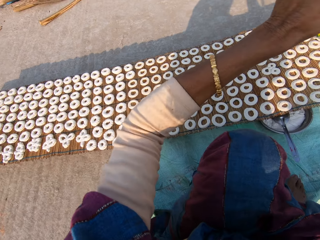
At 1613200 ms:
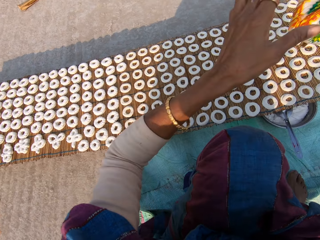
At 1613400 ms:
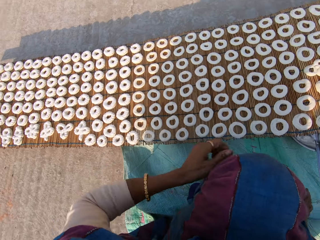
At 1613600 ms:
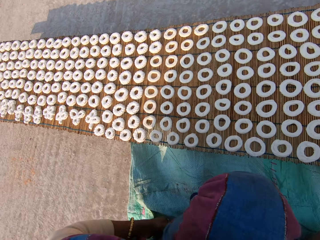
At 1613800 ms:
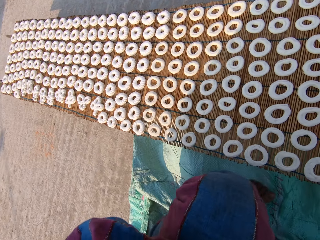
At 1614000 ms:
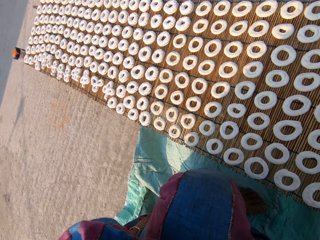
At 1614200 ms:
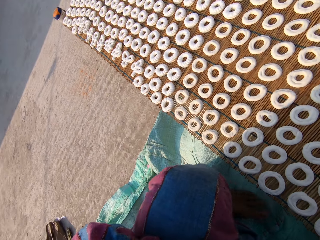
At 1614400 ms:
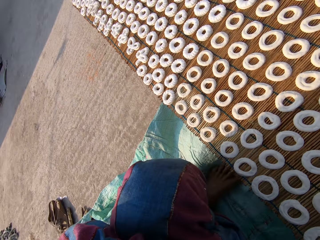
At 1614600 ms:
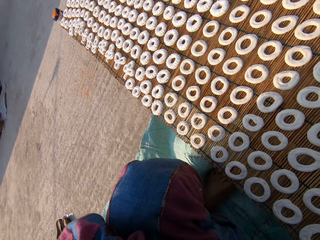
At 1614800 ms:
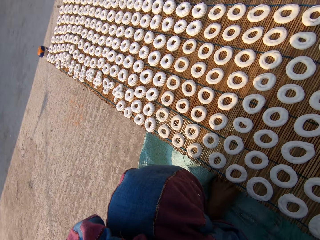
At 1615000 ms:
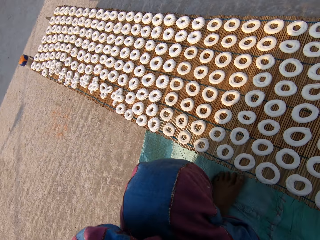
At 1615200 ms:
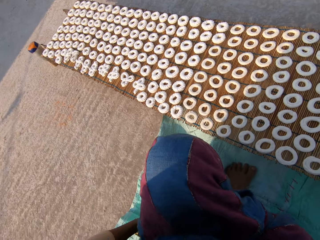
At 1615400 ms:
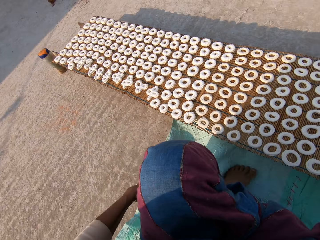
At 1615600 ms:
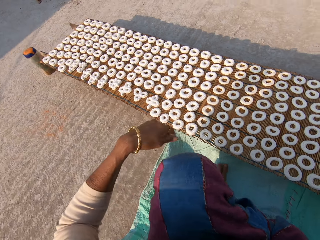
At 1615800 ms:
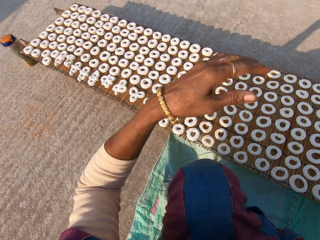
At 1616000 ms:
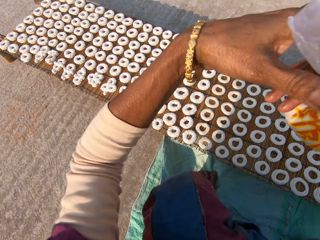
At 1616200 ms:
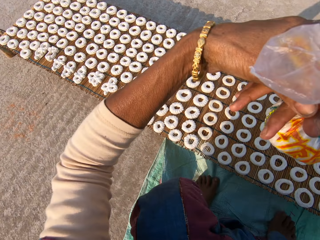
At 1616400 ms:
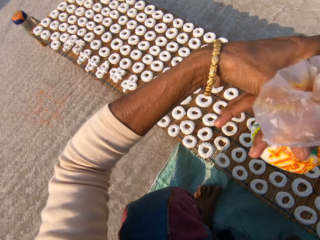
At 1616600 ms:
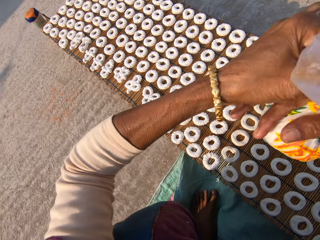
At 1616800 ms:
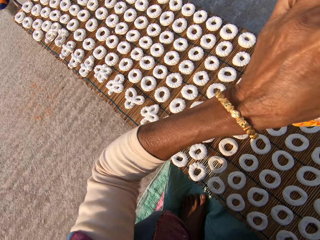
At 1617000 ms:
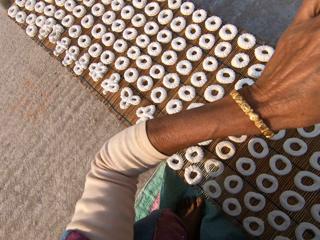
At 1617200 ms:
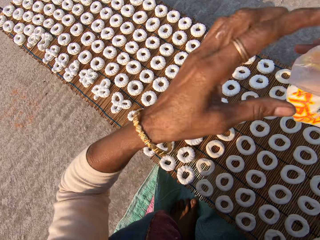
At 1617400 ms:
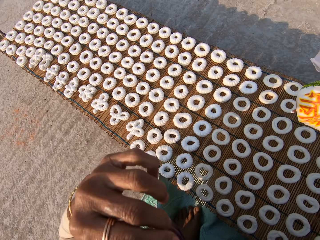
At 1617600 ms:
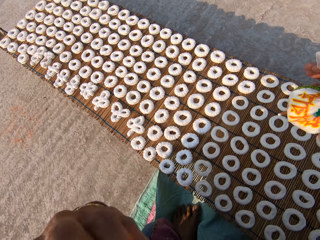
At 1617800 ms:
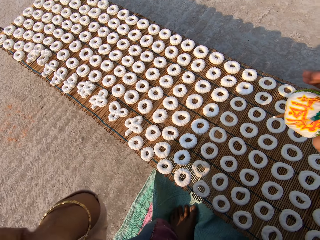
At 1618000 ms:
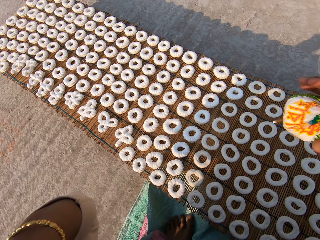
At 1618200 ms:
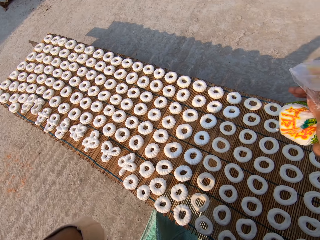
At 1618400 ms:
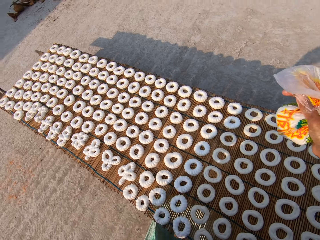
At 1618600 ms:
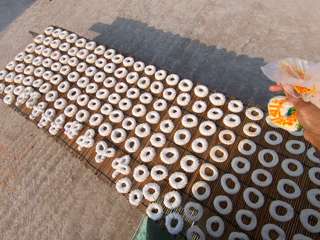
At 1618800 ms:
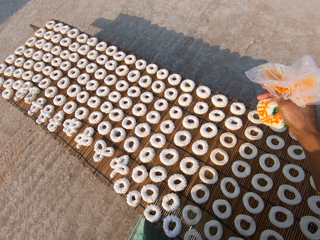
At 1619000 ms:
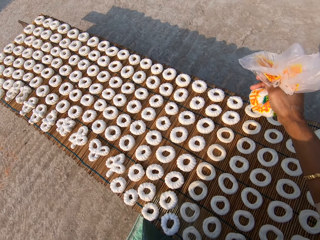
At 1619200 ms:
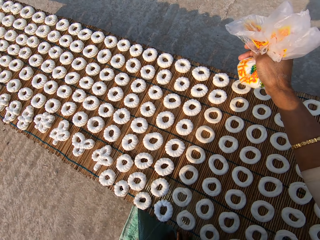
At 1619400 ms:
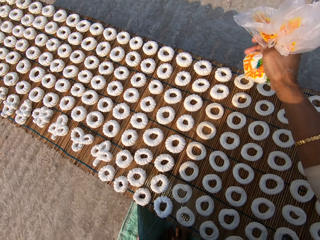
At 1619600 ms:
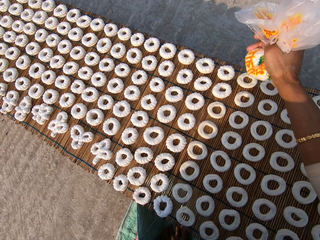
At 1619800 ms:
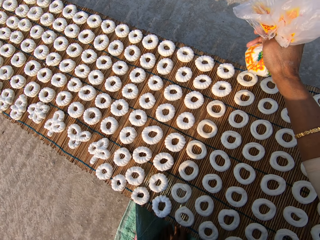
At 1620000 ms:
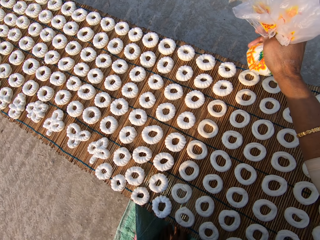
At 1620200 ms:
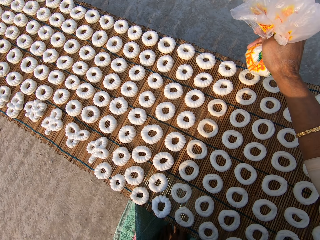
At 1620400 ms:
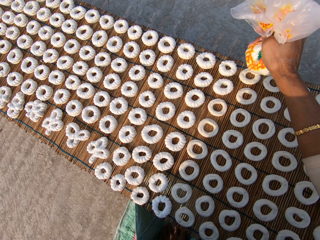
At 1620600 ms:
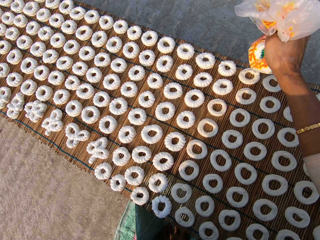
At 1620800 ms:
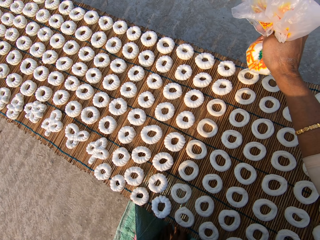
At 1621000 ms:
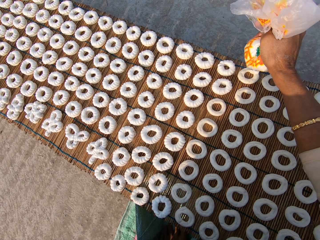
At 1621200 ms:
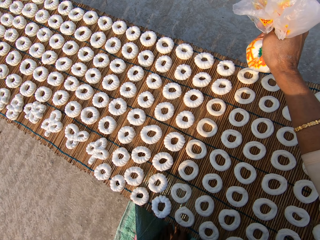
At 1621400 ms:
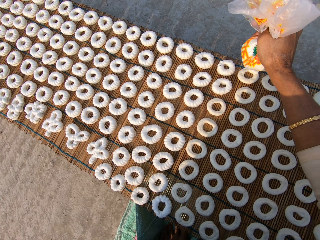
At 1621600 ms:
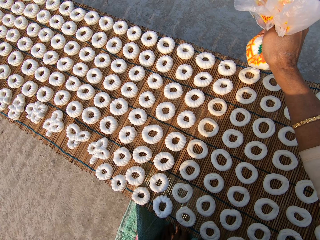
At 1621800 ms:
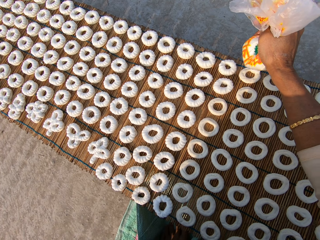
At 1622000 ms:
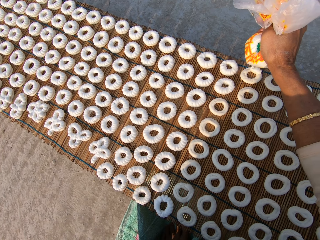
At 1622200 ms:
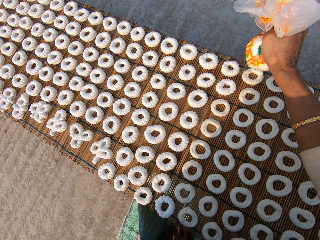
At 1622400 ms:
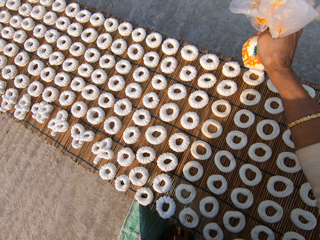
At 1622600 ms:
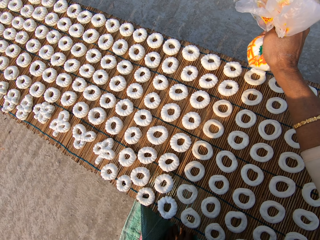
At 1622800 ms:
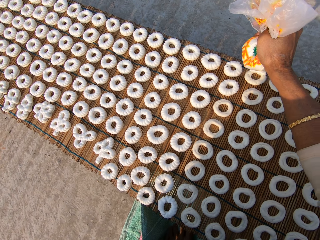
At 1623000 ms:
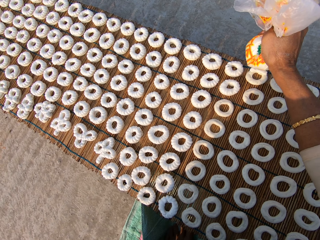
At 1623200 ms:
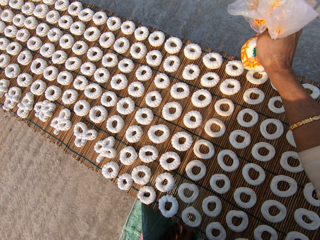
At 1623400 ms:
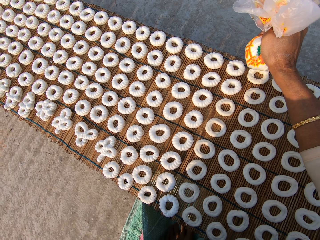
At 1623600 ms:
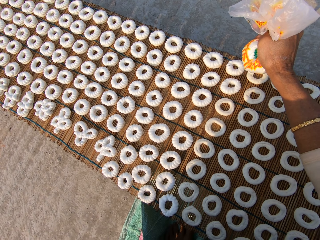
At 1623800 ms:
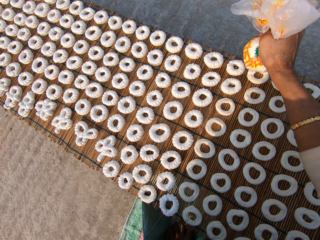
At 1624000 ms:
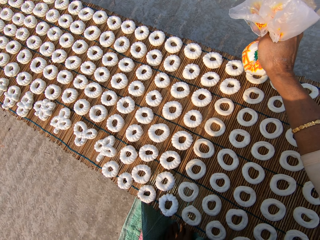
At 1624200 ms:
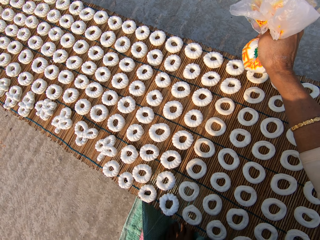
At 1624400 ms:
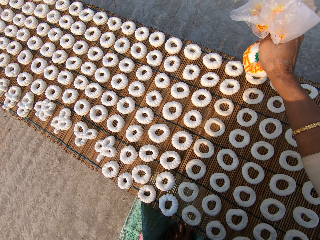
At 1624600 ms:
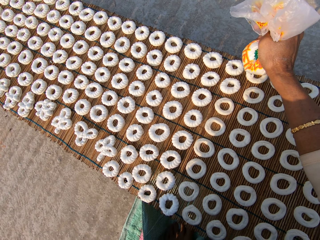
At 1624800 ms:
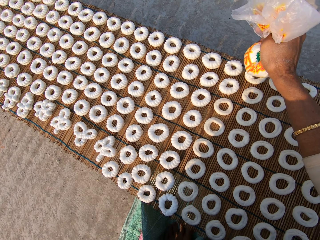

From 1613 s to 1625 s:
The camera wearer tightens the paper with cream. They fold the plastic bag. They apply a paste of flour on a dough on a mat on the table.

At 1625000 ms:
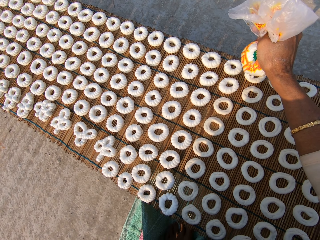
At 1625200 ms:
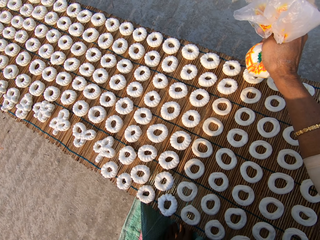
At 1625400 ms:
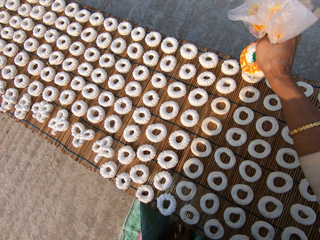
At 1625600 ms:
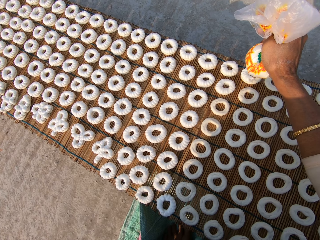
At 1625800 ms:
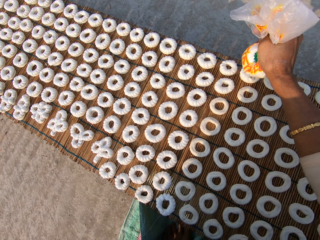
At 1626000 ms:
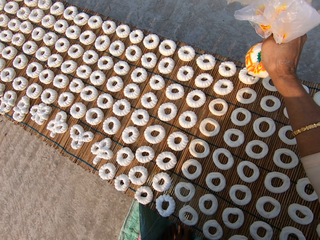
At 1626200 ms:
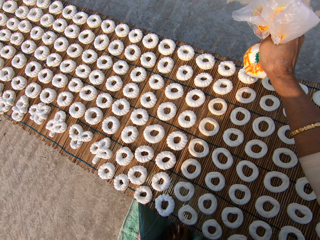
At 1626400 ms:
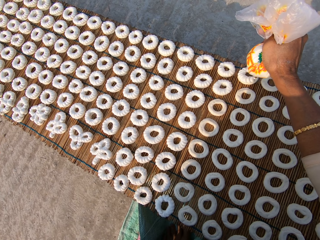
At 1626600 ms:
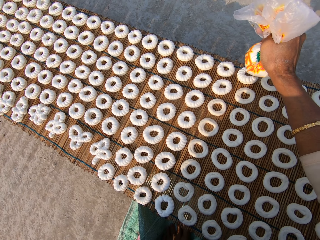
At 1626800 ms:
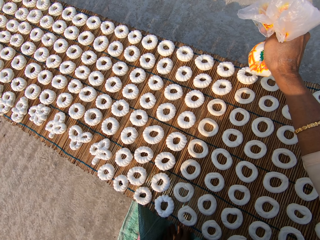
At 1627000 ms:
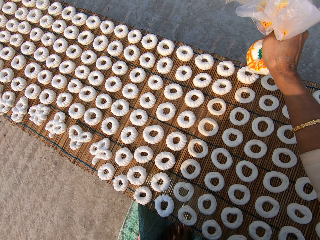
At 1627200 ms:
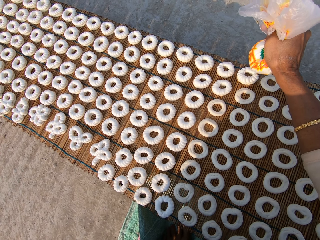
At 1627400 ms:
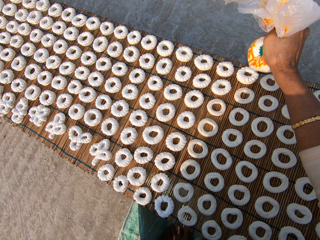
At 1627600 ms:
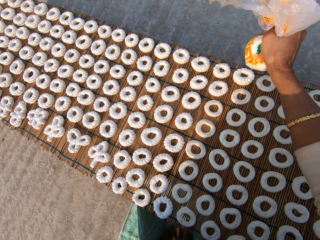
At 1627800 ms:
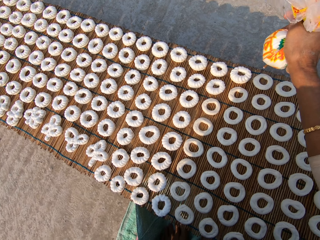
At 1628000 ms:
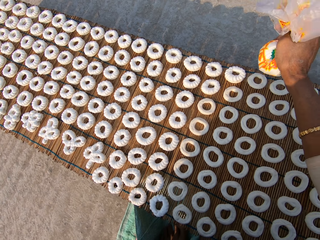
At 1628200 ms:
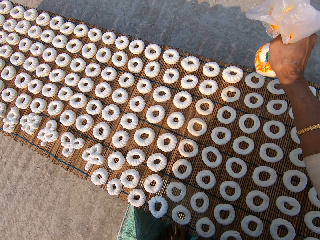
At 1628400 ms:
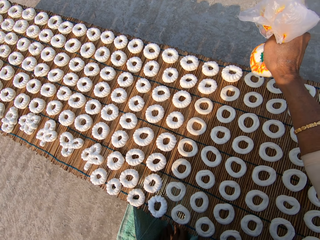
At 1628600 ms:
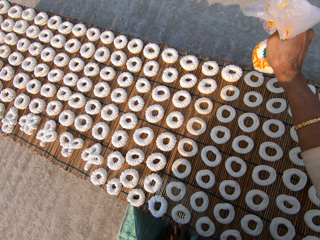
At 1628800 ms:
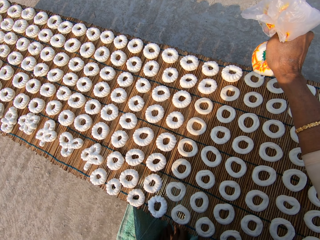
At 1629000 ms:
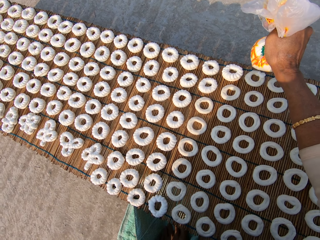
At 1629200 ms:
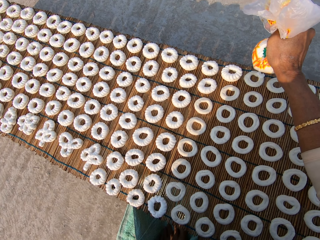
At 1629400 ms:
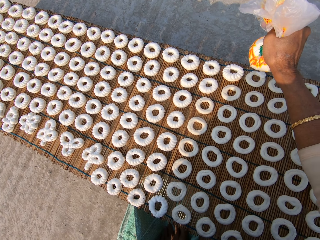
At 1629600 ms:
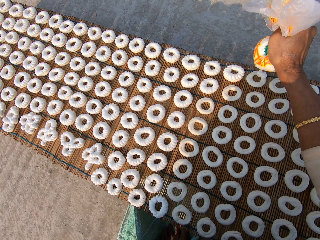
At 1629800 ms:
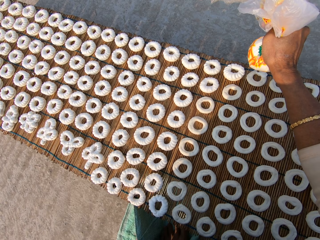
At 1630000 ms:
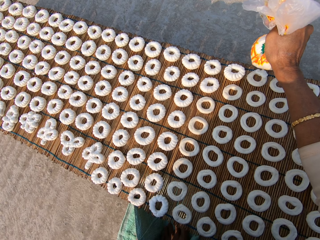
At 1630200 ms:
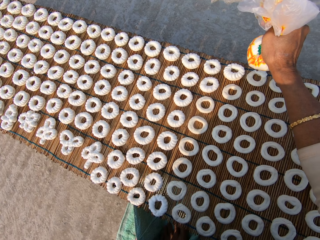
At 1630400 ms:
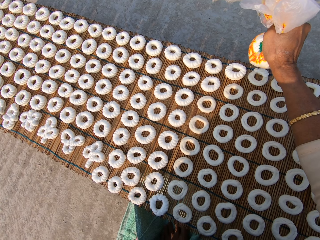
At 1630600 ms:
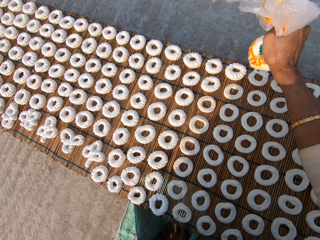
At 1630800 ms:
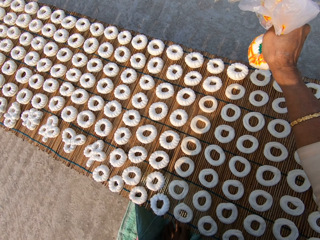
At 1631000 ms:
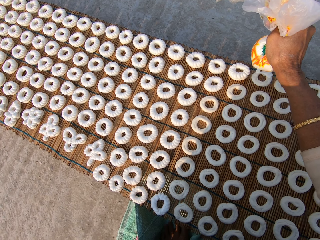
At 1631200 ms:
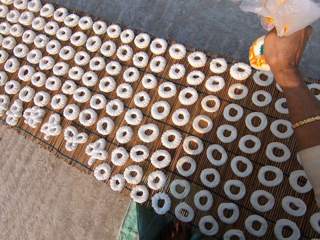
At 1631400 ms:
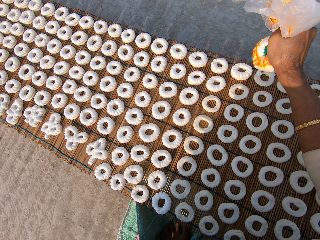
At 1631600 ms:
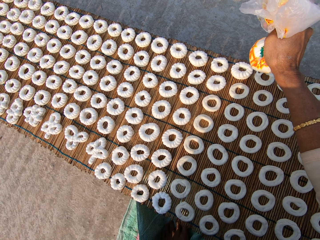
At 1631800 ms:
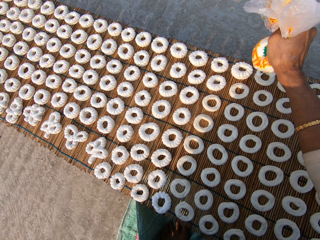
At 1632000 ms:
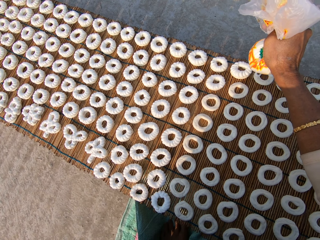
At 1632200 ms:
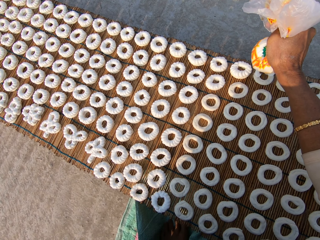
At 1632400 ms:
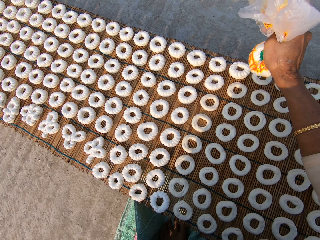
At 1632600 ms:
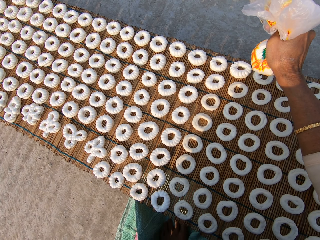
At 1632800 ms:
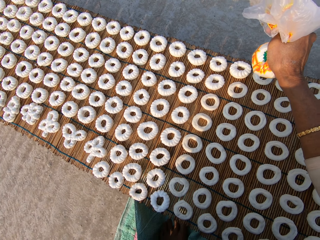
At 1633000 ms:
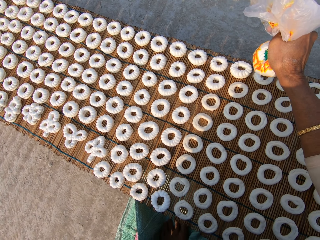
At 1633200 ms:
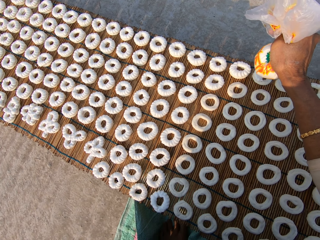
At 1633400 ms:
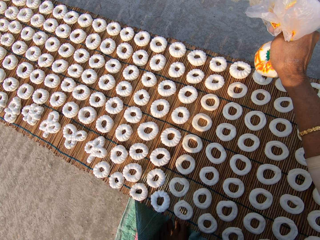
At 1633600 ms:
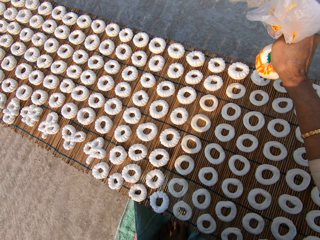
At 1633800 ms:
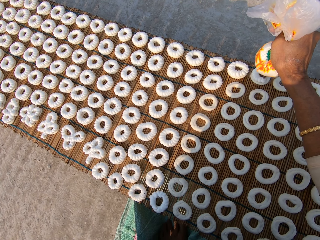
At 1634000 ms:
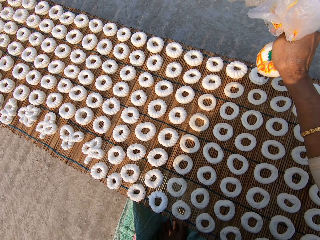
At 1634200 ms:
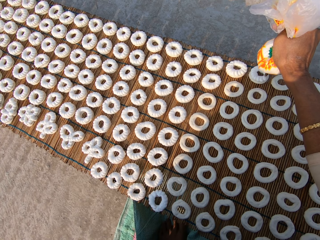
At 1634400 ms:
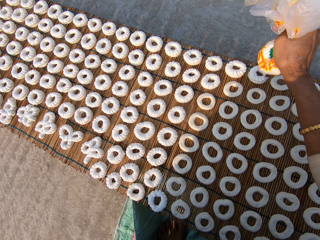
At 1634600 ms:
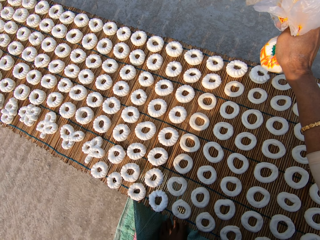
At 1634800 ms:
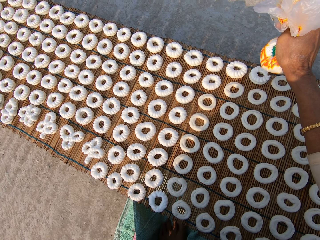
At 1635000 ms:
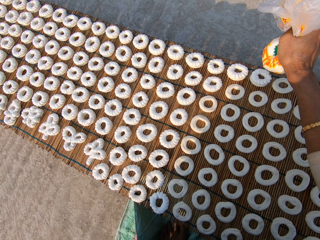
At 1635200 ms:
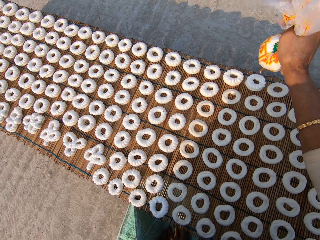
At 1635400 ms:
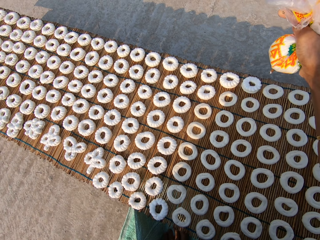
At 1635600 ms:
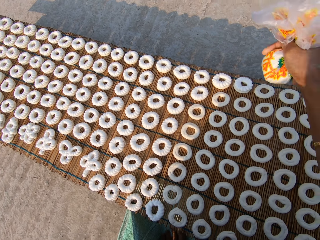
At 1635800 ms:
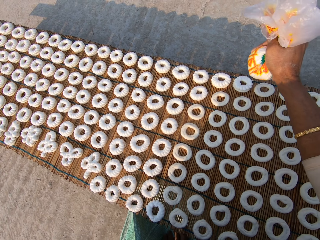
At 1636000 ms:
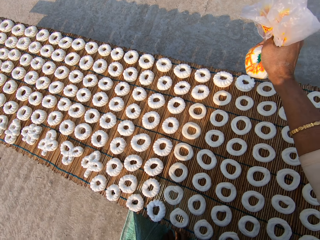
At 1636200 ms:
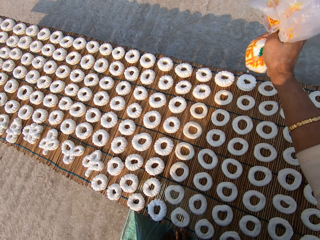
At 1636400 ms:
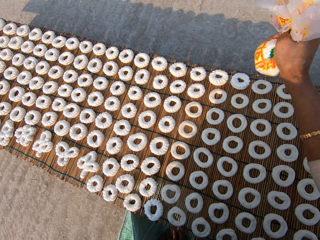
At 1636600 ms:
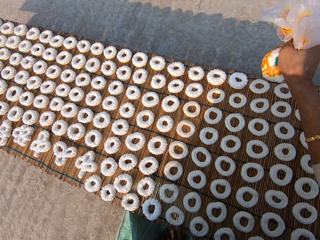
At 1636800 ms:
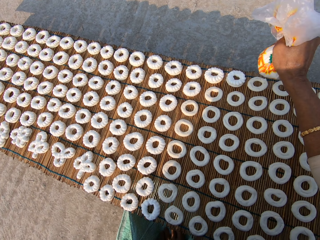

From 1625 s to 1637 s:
The camera wearer applies a paste of flour on another dough on the mat.
